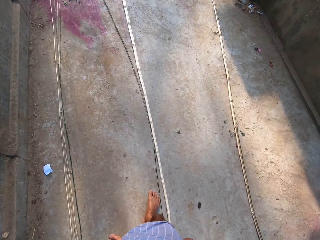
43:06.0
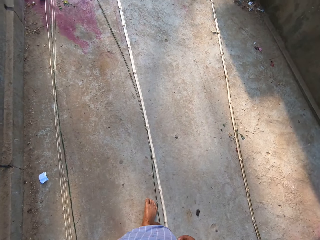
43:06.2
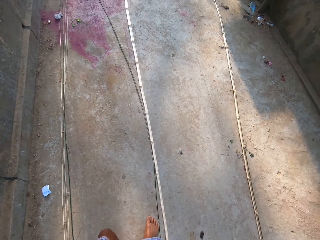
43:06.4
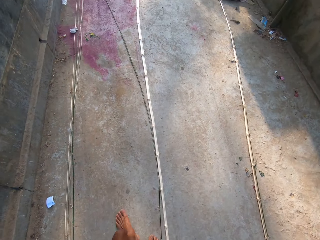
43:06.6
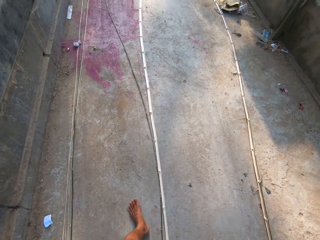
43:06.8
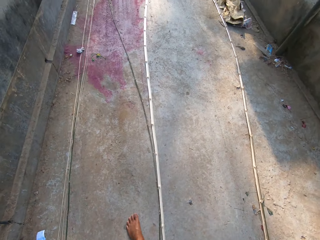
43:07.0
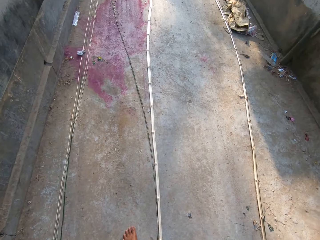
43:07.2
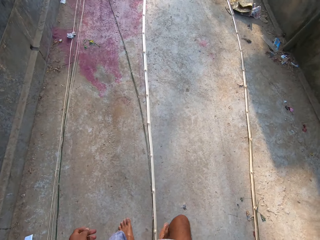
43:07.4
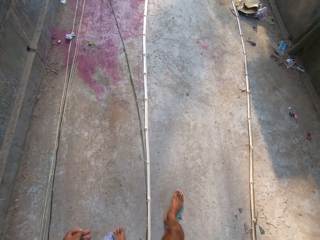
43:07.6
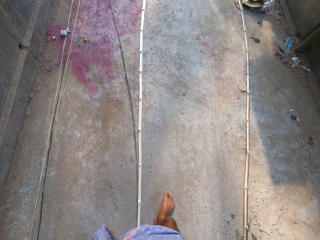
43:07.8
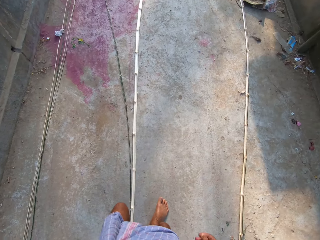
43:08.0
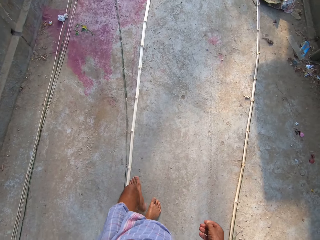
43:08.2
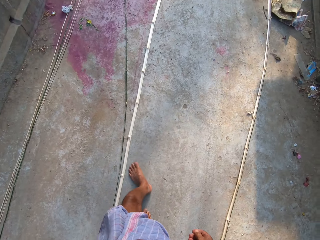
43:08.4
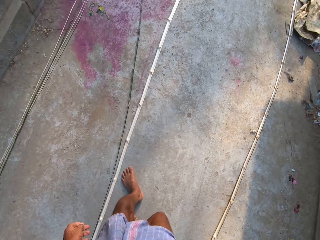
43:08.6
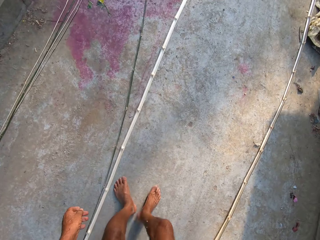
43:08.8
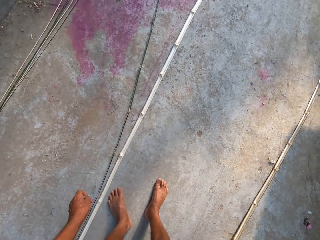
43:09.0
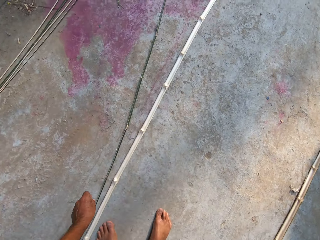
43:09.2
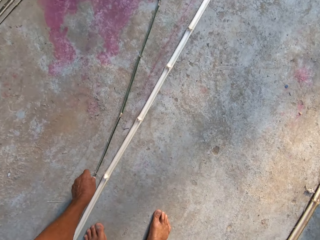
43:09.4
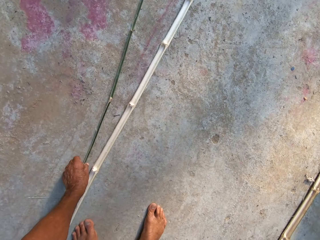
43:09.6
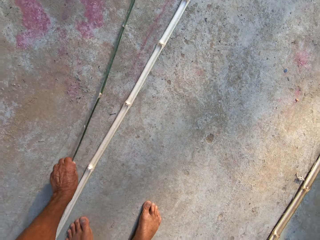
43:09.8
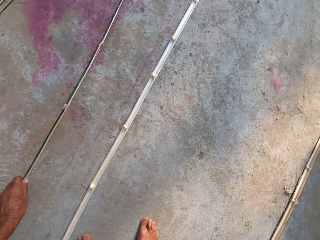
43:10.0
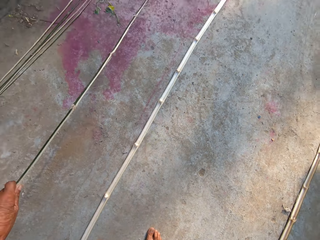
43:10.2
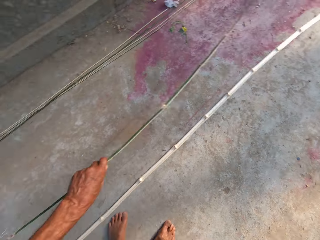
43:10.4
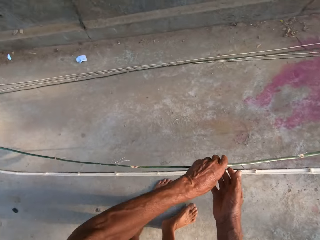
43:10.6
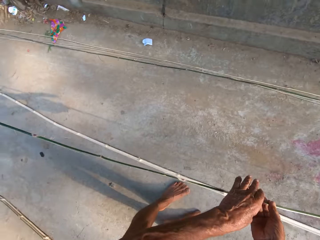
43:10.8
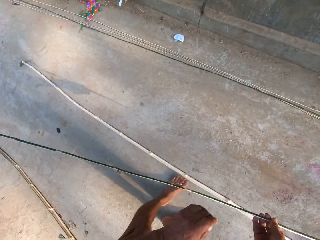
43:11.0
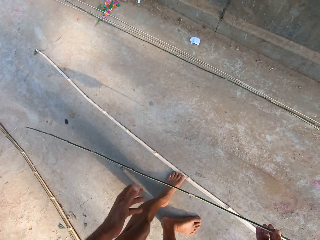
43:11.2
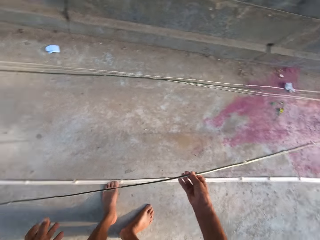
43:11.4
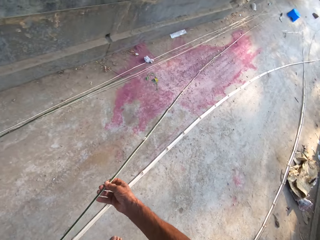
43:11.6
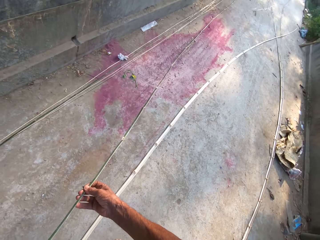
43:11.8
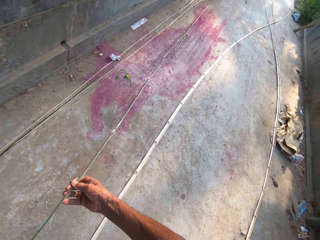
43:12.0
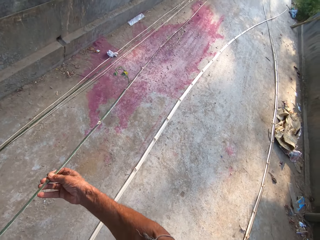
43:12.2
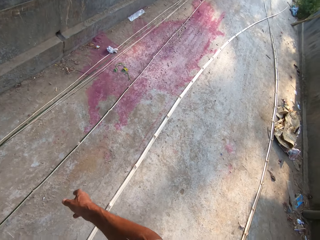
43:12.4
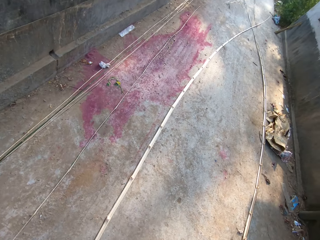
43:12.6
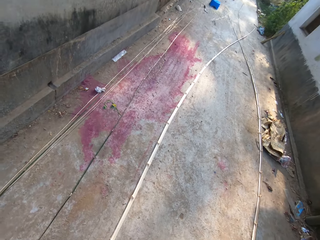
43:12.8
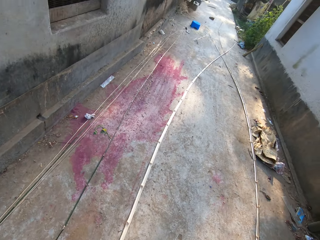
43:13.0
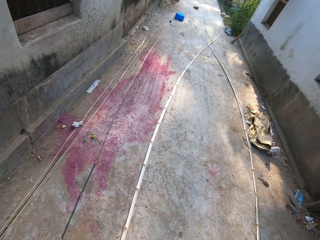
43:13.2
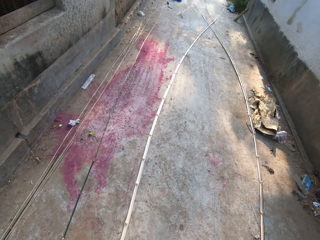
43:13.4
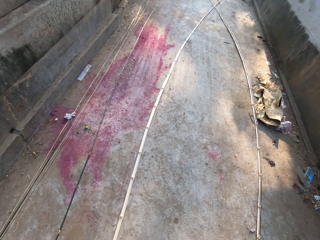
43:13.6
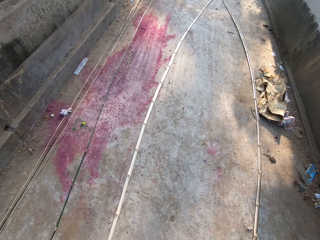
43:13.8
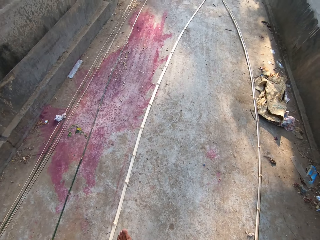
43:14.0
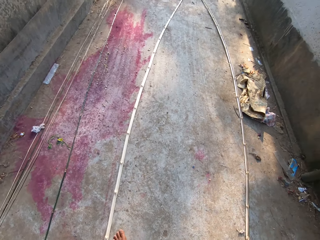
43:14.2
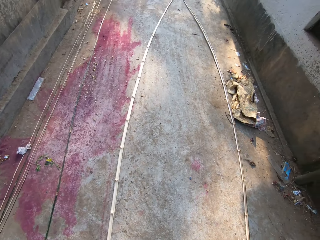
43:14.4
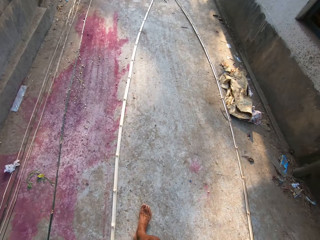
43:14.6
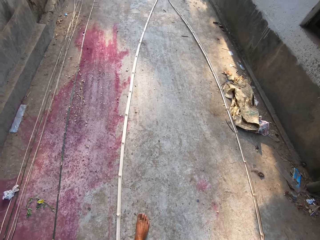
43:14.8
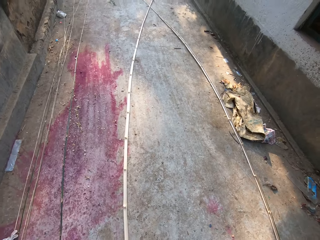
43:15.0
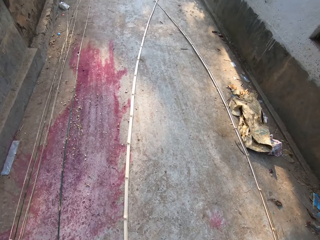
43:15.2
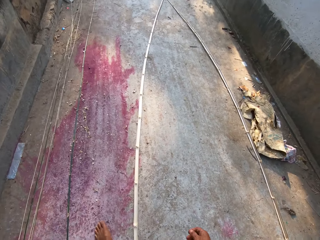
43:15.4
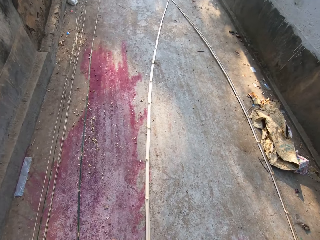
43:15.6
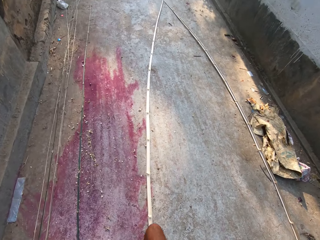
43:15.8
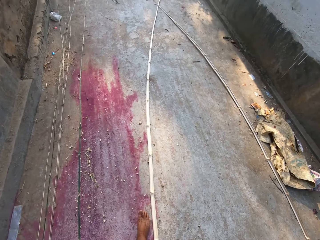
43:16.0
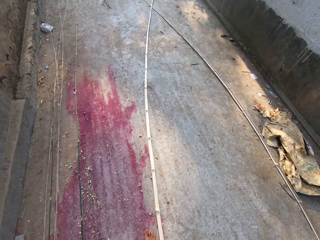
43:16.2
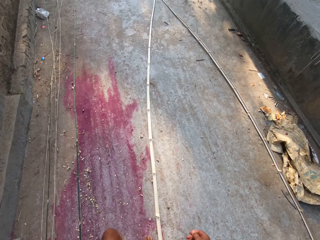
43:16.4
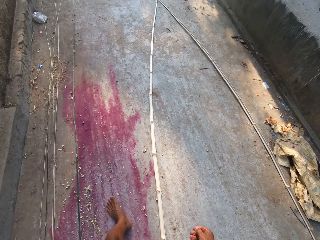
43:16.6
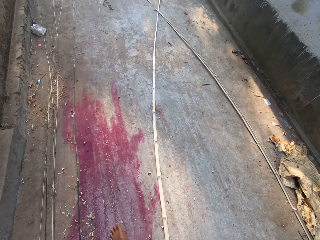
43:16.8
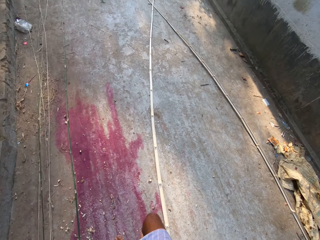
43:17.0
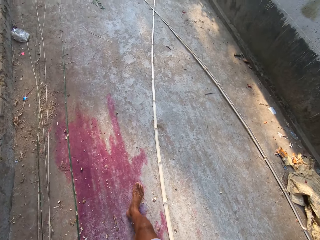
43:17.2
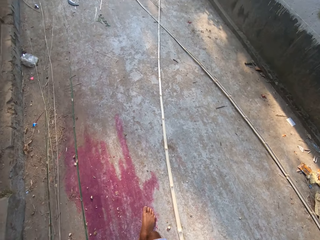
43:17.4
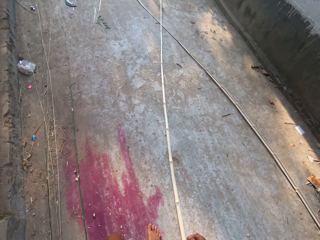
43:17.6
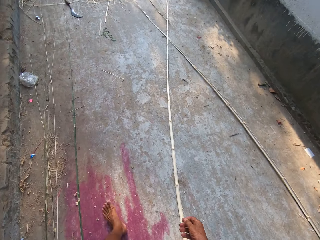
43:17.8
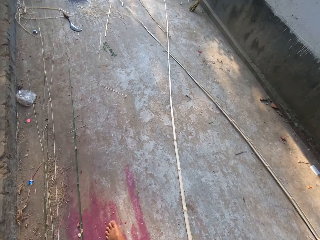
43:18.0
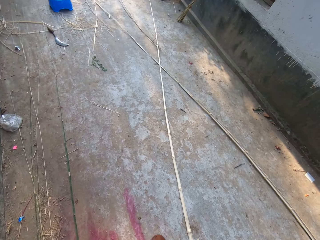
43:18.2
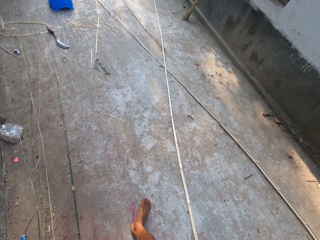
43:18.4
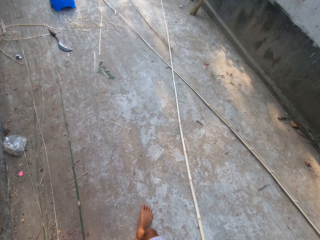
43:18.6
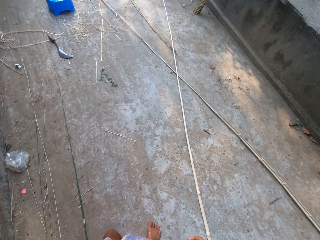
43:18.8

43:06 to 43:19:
The camera wearer walks across the corridor. He picks up a bamboo strip from the ground with his left hand. He holds the bamboo strip with both hands. He places the bamboo strip on the ground with both hands. He walks across the corridor.

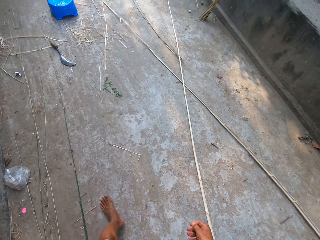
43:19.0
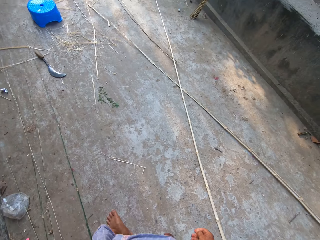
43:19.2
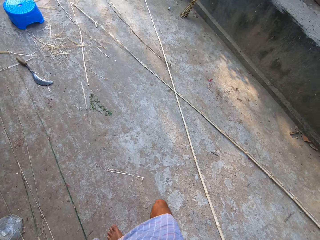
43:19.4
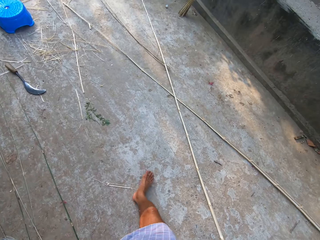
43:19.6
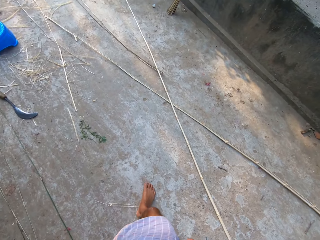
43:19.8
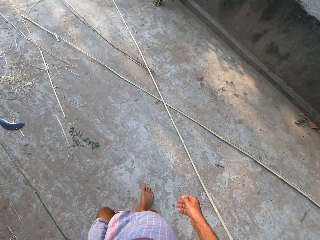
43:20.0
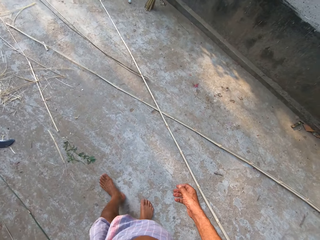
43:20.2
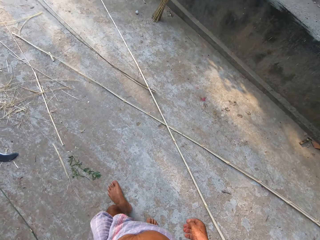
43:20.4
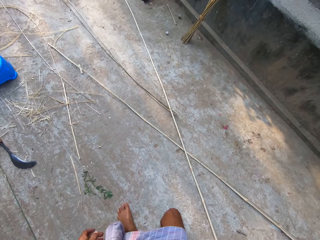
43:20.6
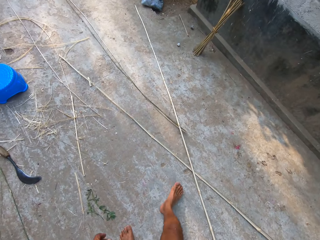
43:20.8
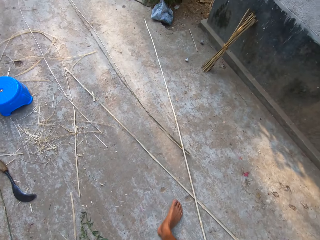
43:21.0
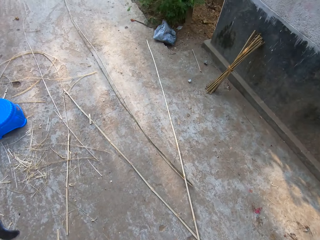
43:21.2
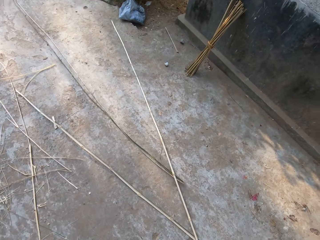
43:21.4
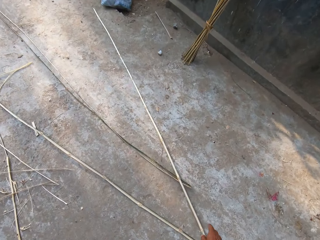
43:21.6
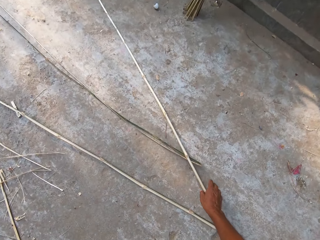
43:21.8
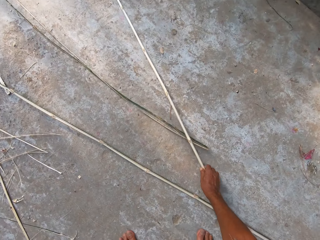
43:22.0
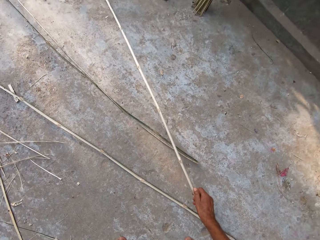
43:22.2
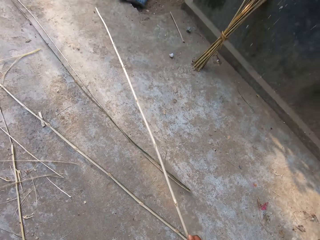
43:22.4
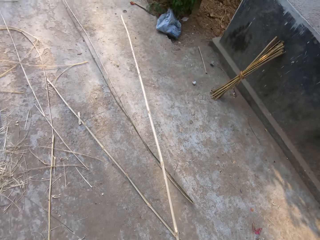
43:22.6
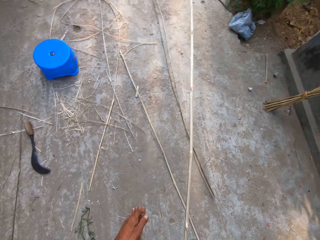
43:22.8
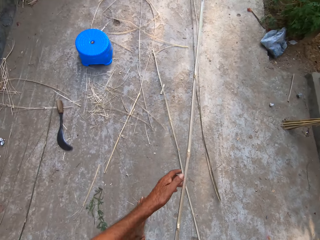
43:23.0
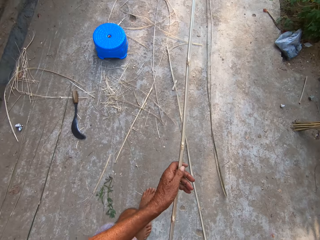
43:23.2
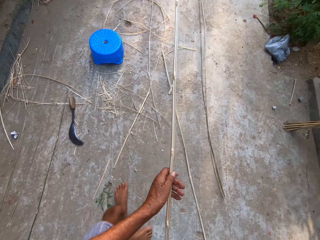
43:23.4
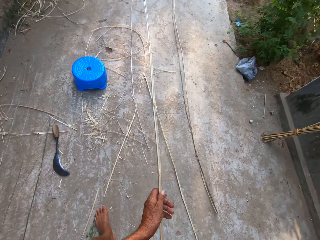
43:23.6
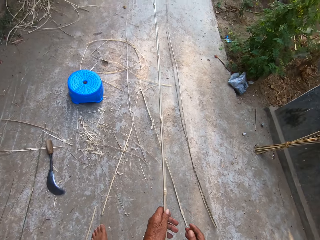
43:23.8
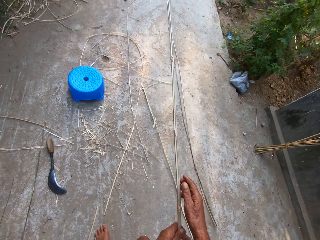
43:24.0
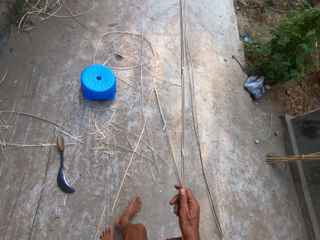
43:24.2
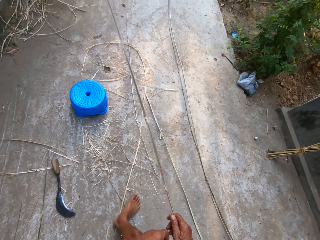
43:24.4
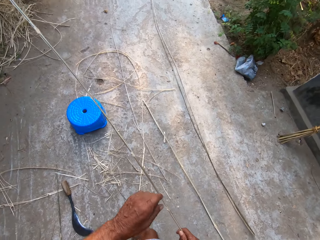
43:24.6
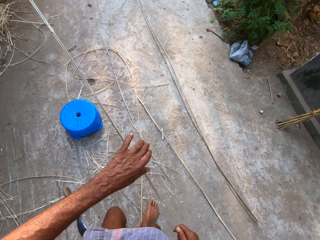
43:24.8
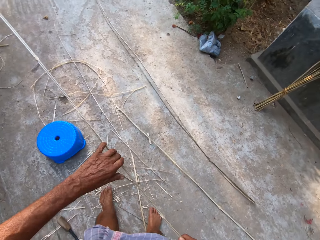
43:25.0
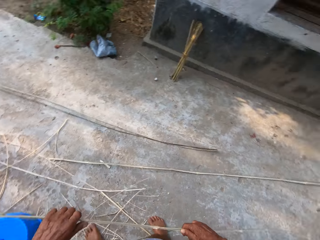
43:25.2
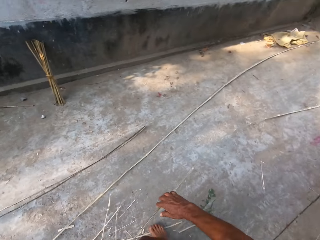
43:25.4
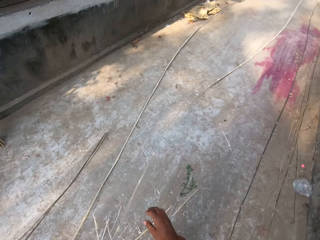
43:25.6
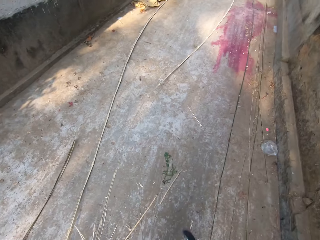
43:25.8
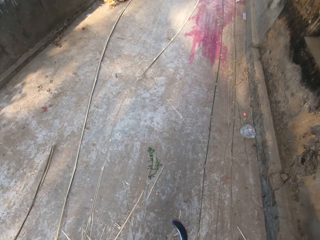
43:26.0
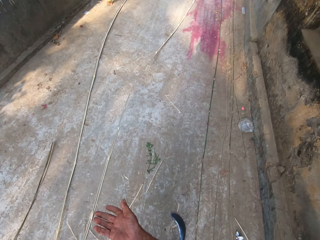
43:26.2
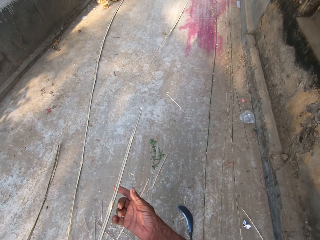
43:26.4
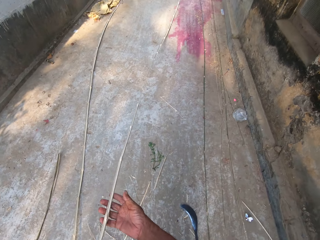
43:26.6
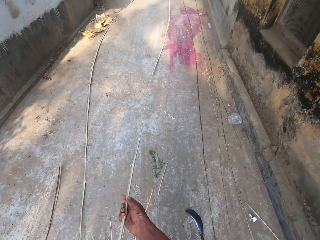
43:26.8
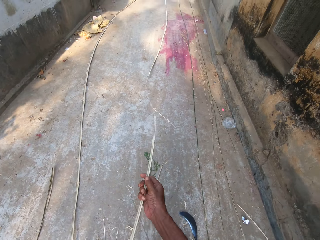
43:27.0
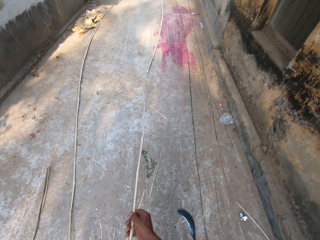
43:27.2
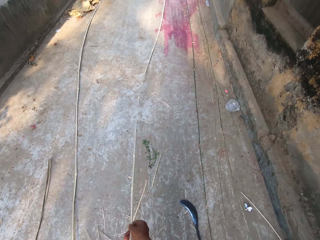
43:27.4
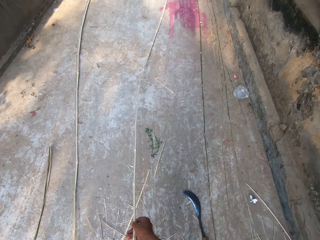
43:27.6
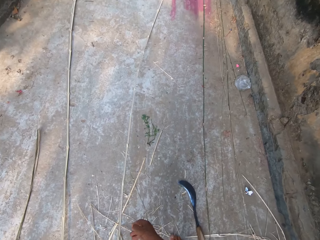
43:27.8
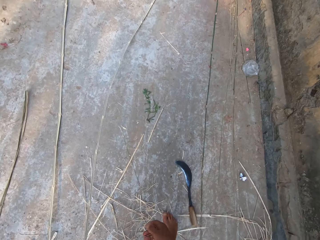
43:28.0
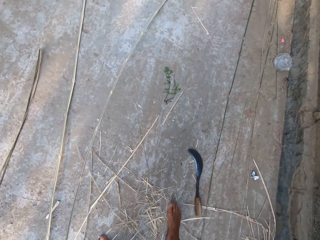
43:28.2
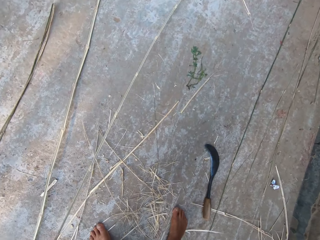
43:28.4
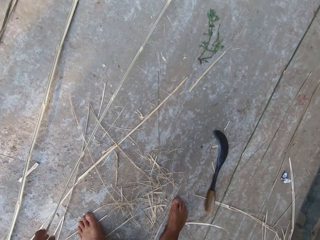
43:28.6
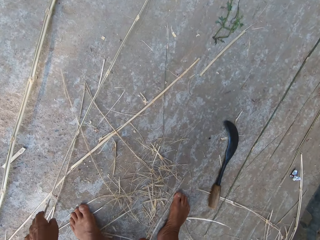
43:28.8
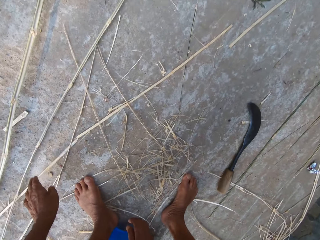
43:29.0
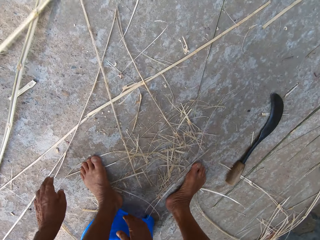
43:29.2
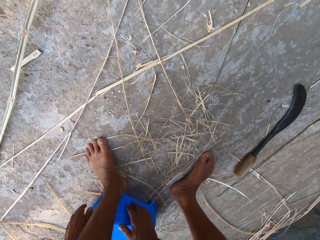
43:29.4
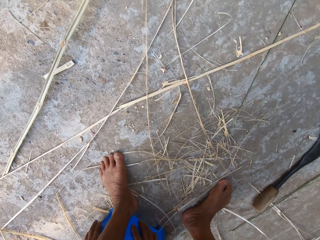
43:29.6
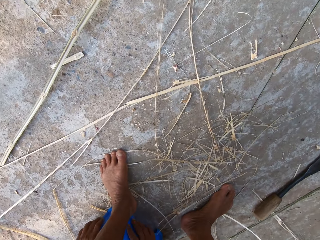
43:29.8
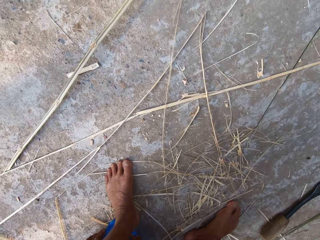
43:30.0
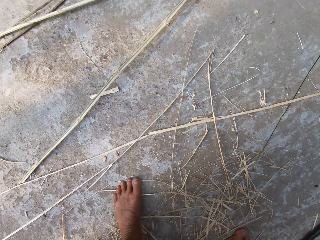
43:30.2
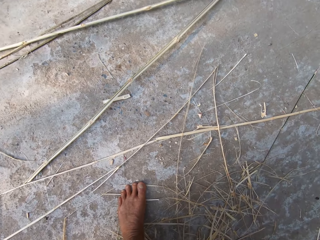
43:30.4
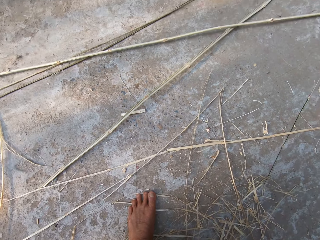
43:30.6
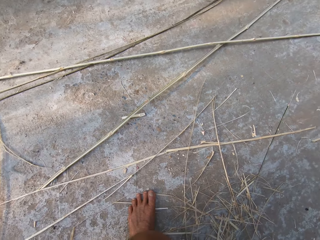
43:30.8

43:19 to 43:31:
The camera wearer picks up a bamboo strip from the ground with his right hand. He adjusts the bamboo strip with both hands. He adjusts the bamboo strip on the ground with both hands. He drops something and sits down.
